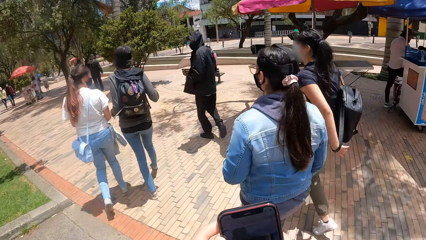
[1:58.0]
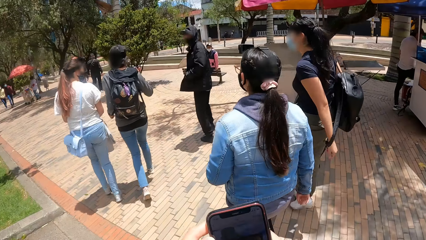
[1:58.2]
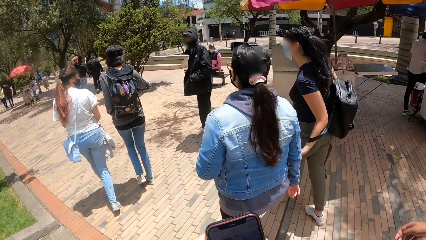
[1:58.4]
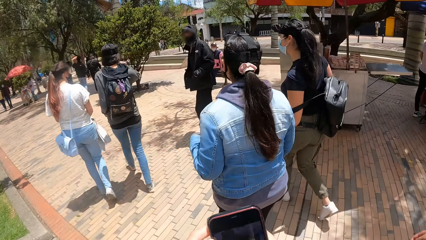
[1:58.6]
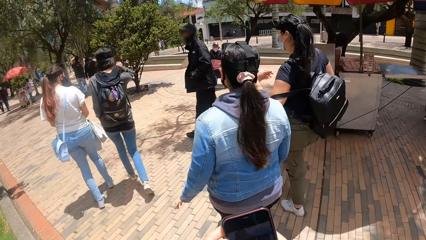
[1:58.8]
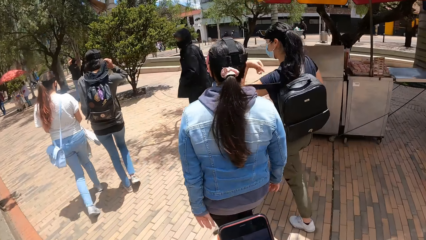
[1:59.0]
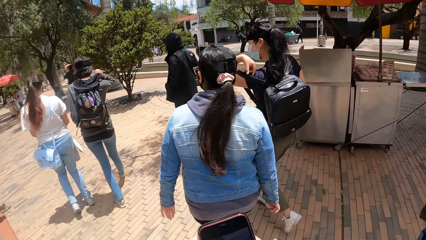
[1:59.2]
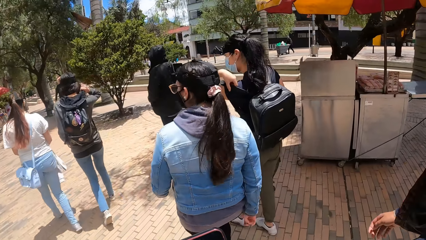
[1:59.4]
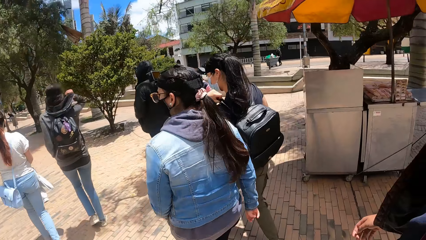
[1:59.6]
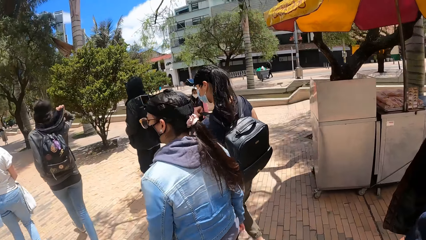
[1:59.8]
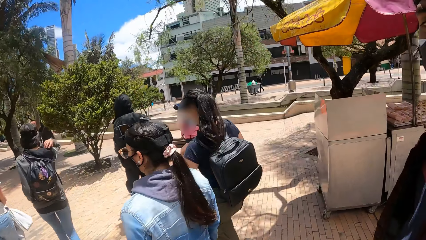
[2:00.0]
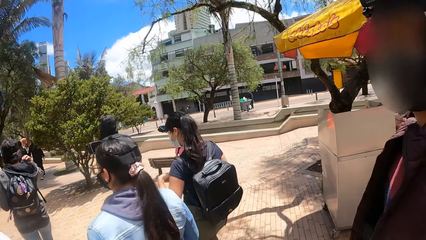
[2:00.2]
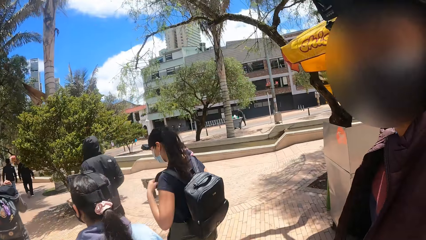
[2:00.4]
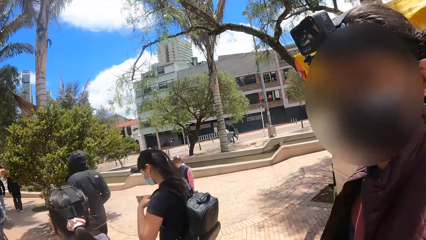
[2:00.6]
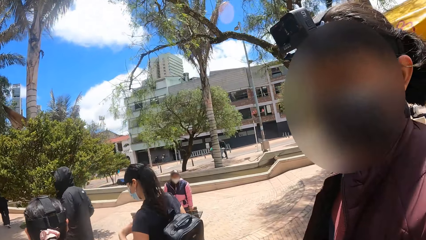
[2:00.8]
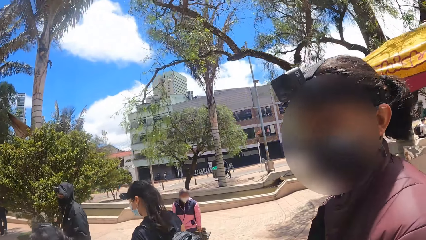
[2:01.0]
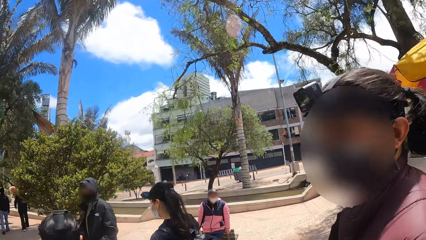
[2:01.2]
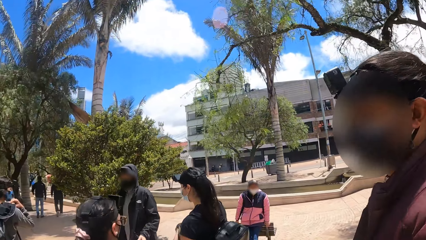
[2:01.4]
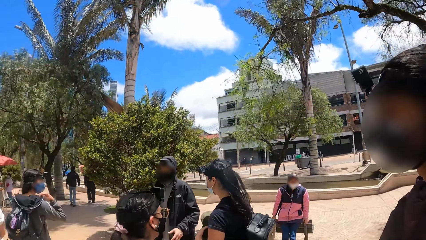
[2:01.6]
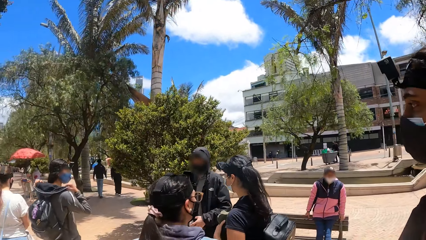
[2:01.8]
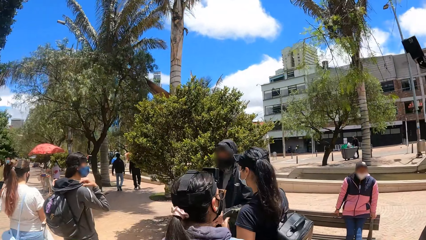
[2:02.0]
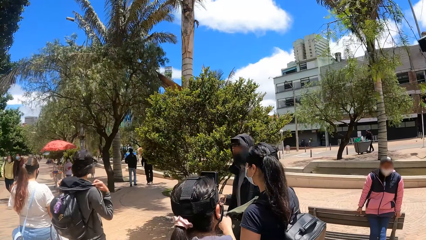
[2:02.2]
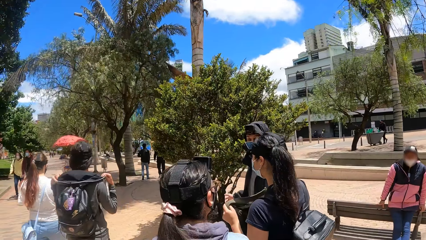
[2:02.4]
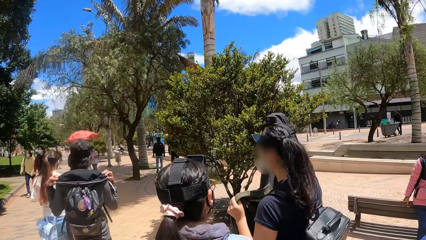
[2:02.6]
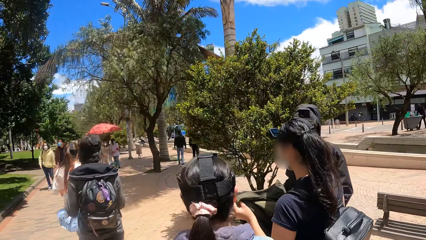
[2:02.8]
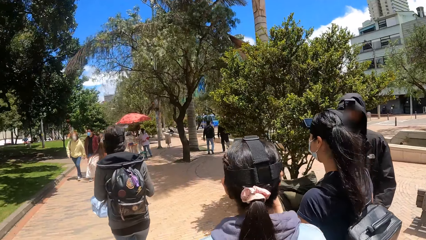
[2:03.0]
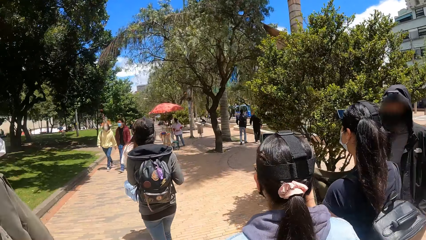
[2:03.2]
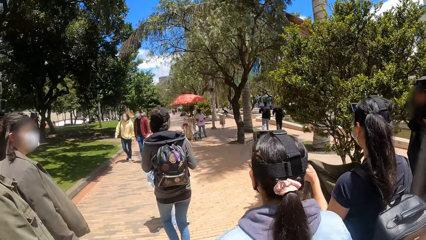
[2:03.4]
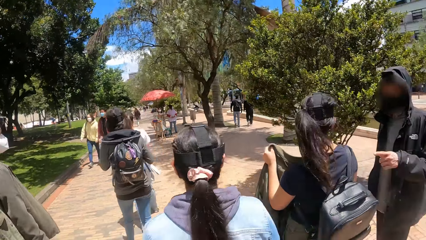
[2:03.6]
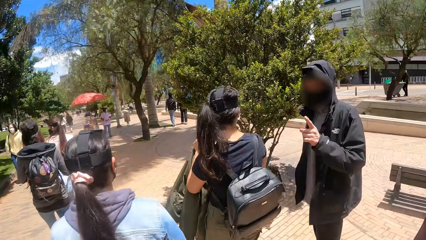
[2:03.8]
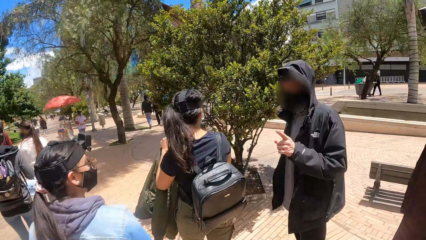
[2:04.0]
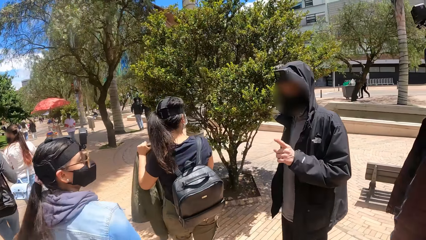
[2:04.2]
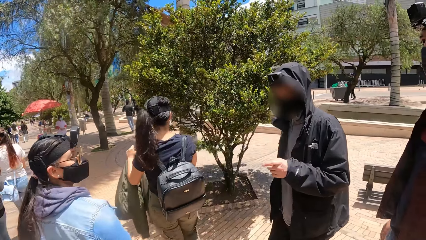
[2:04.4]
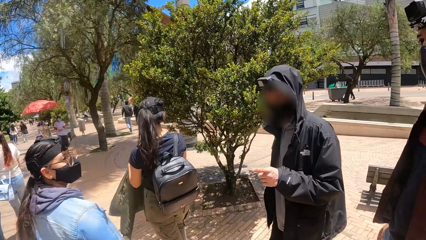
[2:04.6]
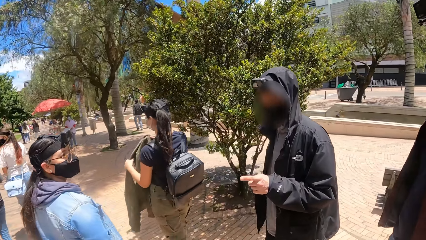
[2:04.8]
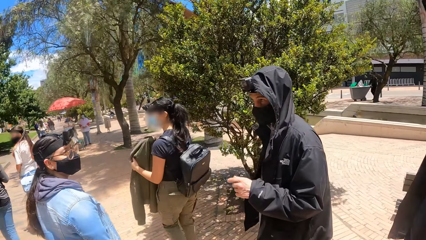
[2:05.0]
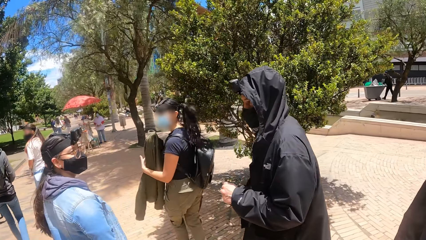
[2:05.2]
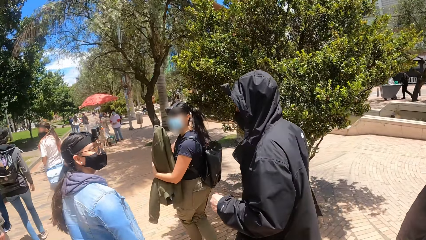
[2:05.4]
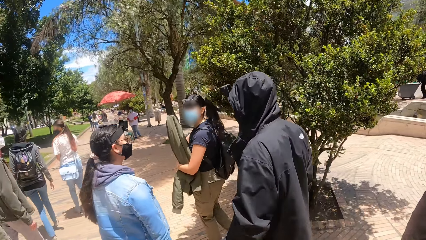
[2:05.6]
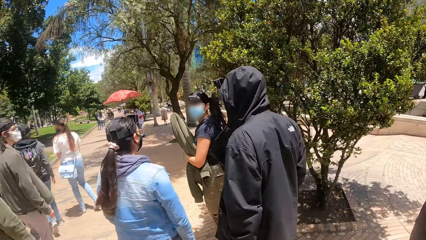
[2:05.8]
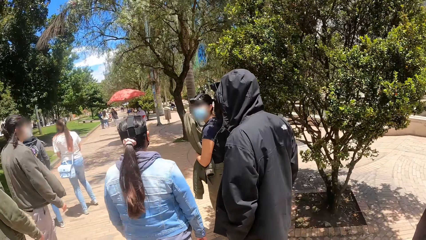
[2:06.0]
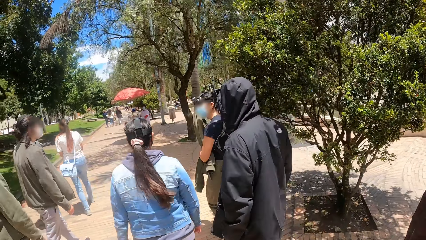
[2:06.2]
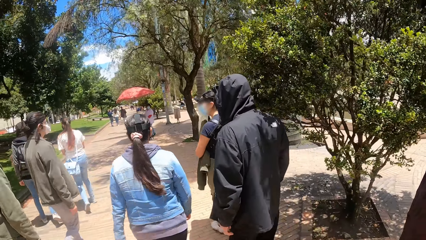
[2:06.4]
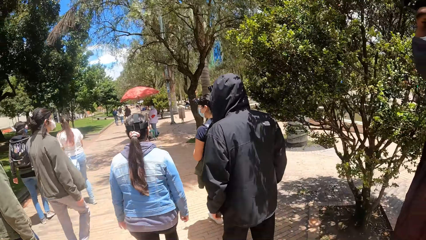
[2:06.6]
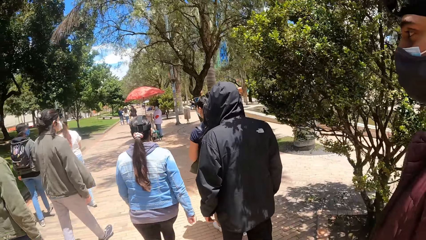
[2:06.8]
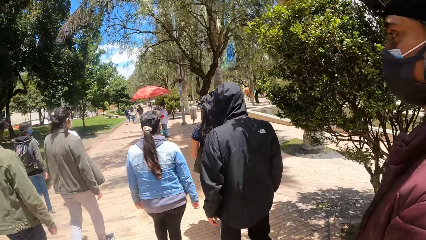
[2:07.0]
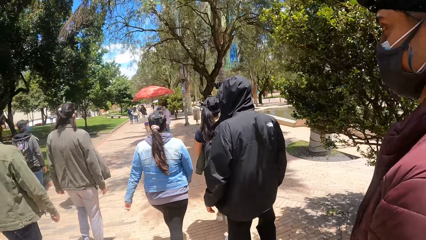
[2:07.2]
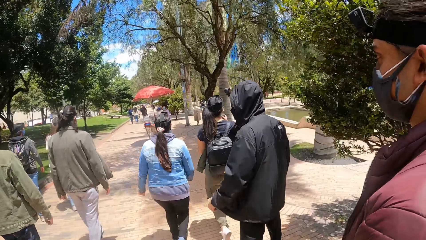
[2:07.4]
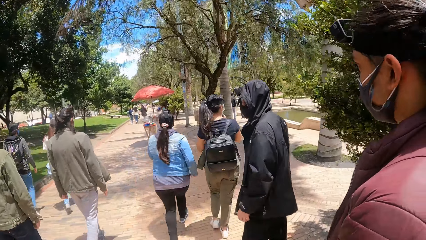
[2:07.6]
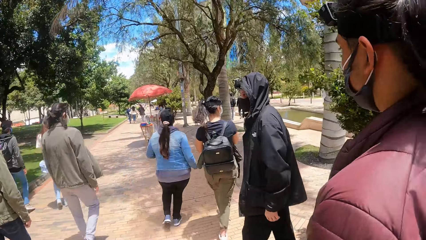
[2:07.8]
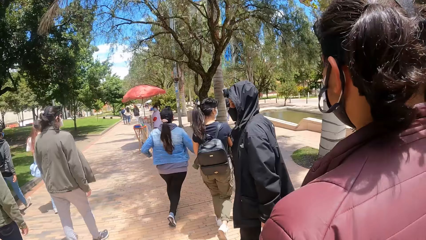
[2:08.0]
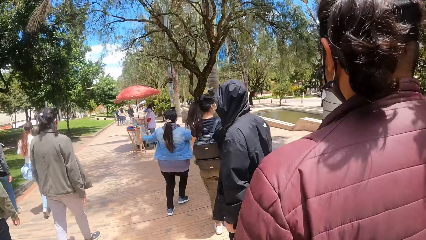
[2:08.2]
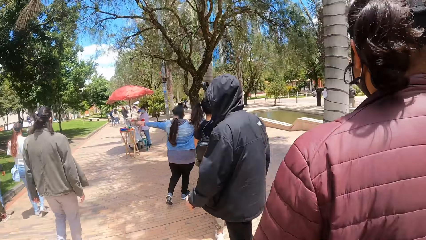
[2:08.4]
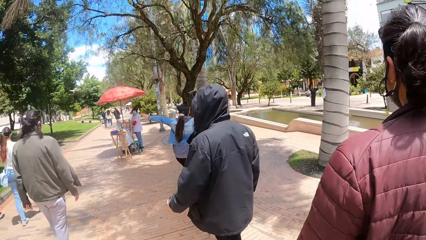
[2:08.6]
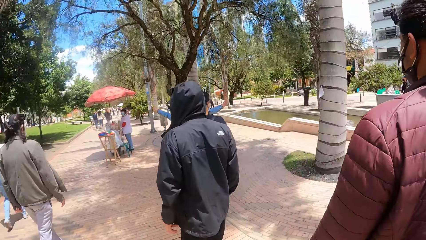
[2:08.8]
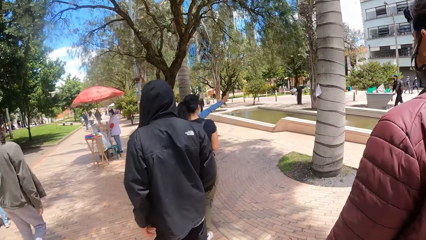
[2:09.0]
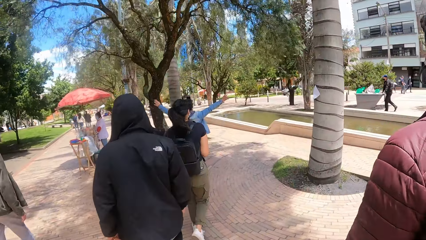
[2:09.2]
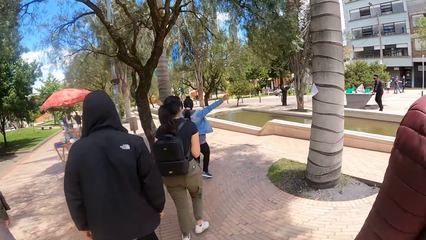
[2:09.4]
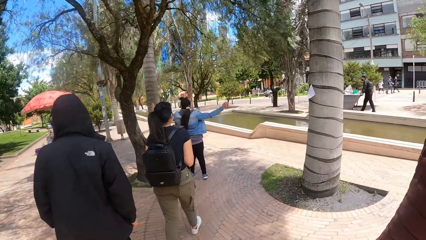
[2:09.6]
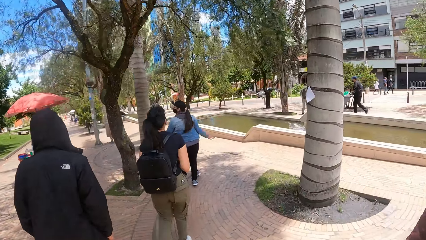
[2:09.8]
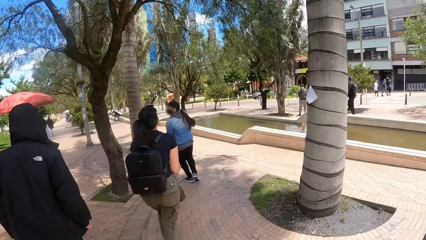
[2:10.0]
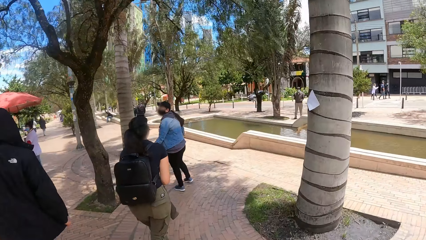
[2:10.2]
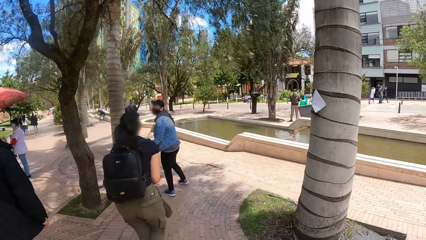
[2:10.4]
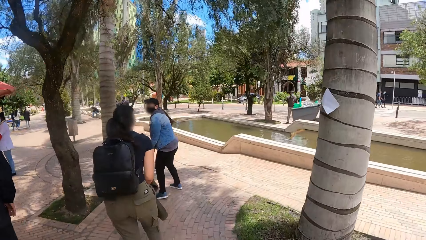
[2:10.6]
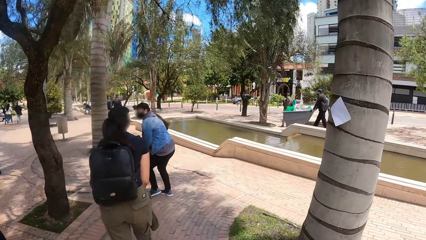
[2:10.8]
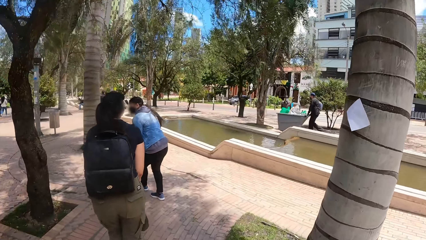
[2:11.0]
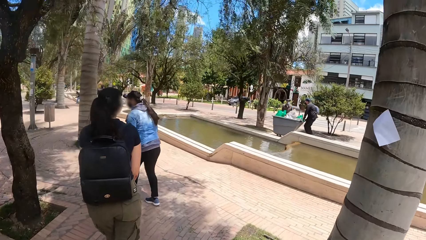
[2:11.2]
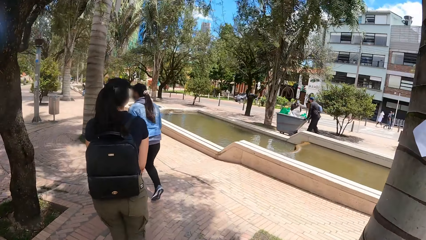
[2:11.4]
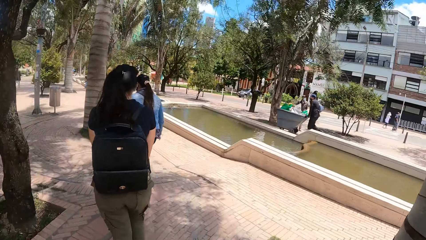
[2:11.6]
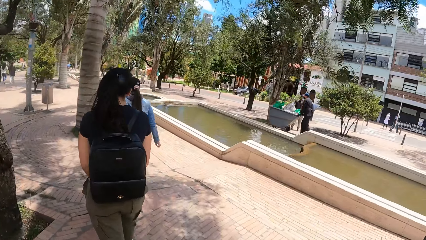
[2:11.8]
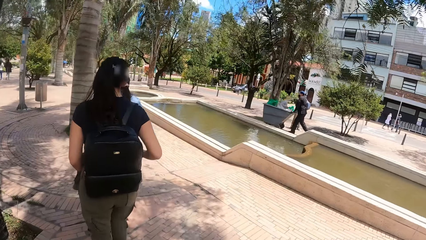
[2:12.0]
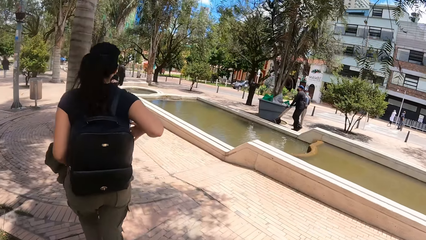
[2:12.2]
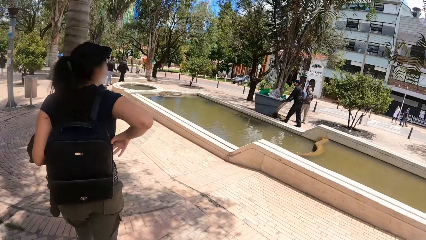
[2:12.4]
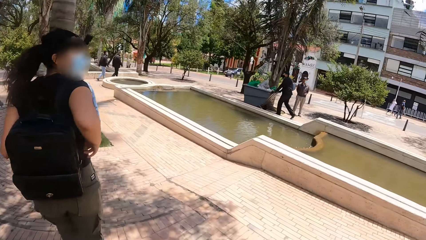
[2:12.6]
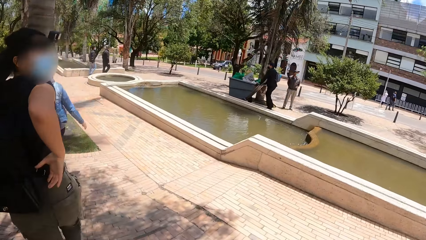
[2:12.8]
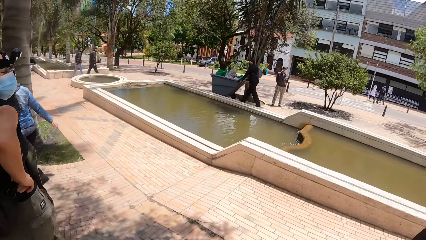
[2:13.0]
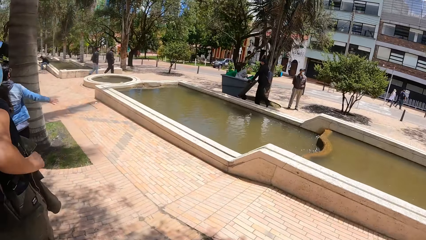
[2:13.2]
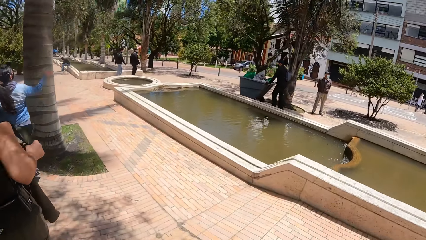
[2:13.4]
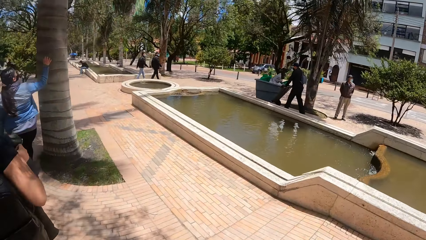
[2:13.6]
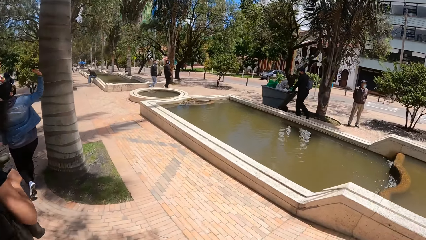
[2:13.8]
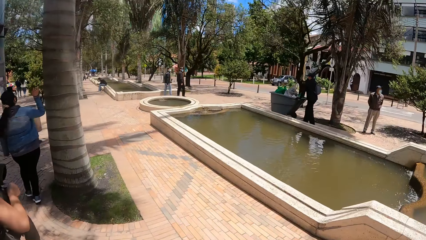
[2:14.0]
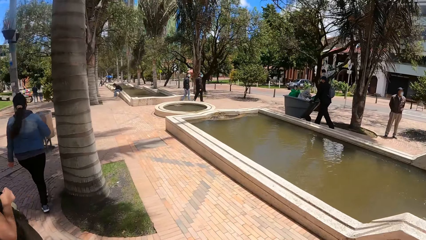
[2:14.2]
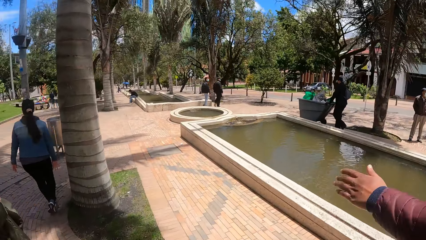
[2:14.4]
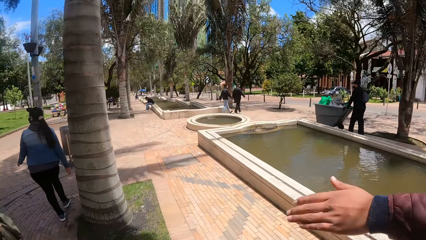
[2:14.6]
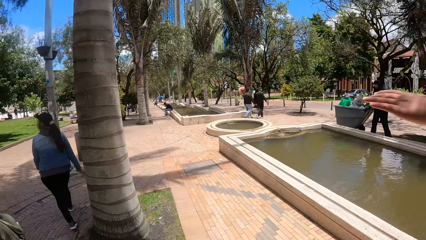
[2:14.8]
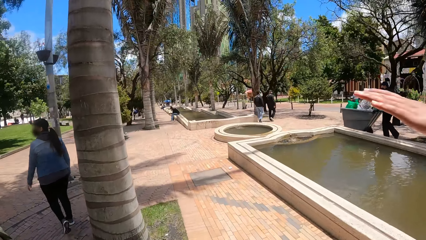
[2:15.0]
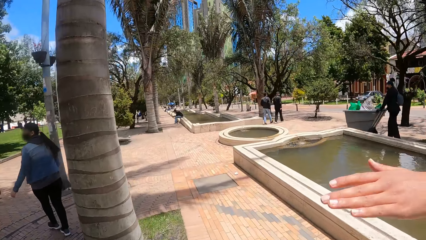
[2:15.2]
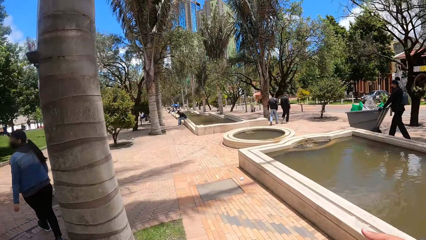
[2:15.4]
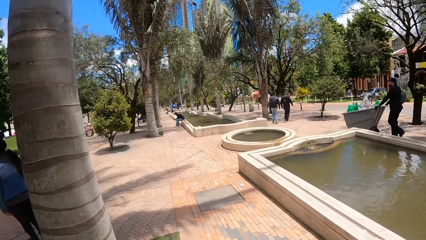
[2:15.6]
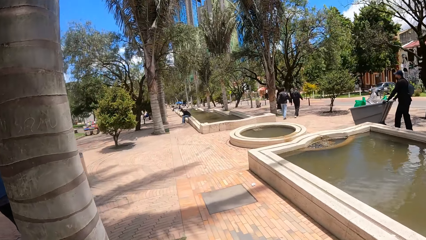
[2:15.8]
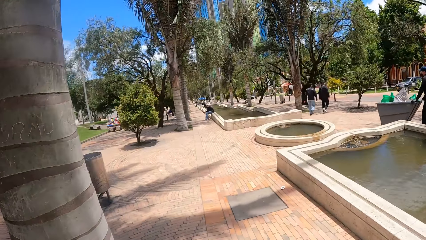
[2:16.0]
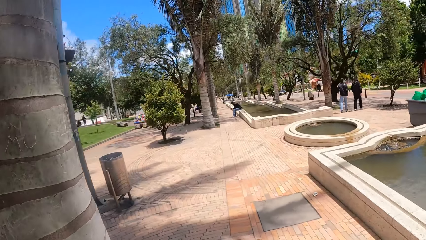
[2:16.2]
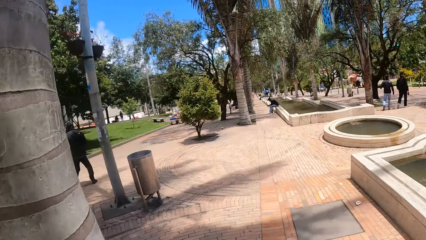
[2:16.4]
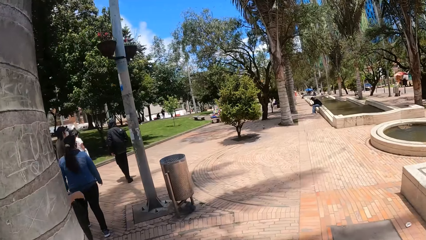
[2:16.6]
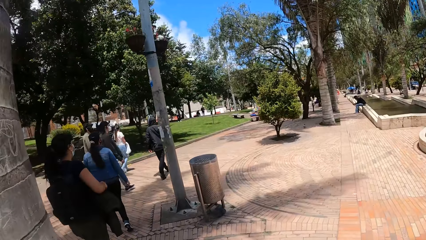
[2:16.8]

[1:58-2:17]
The camera wearer interacts with a woman. They look around. The woman points with the left hand. The woman walks outside.
